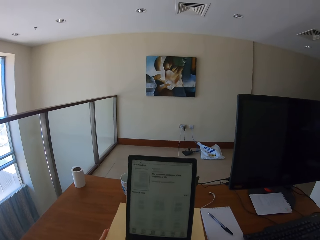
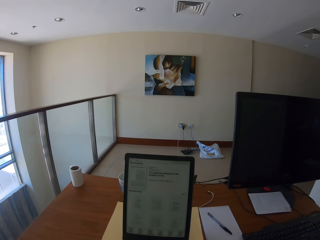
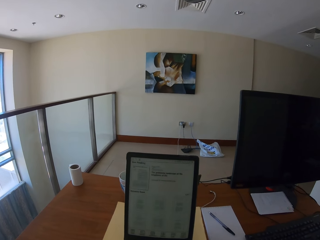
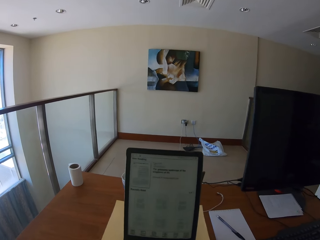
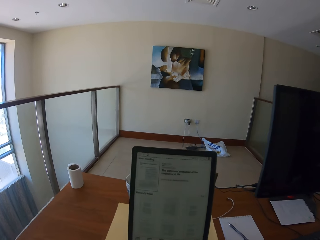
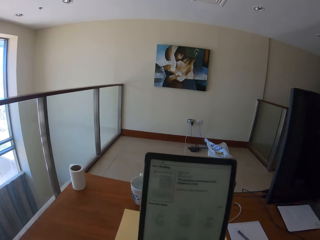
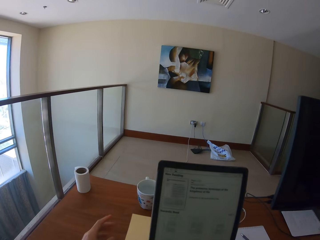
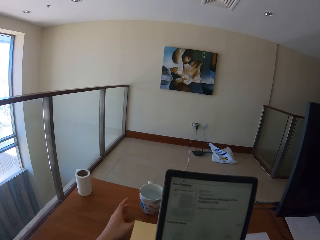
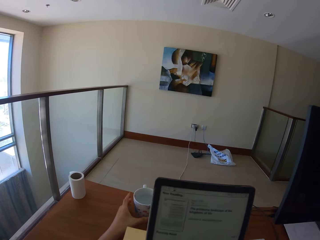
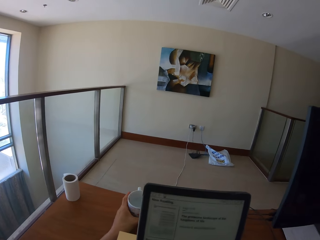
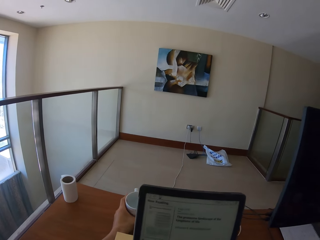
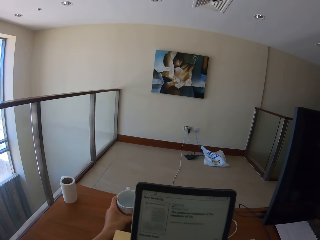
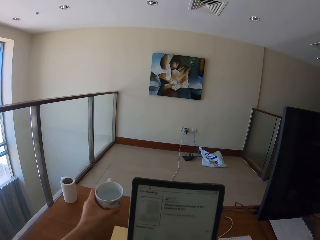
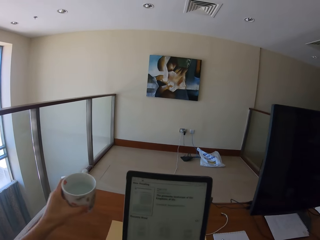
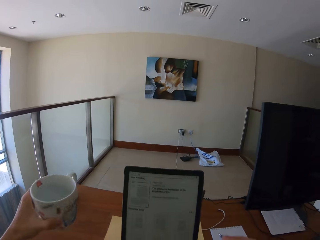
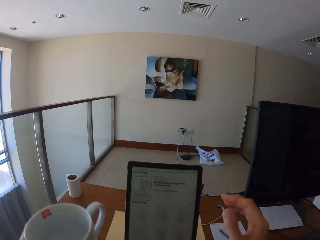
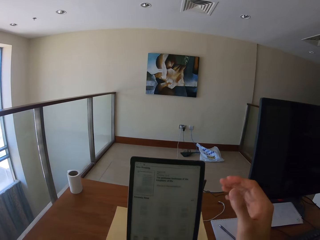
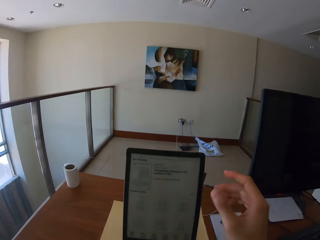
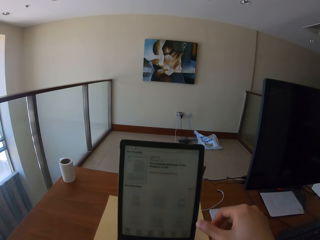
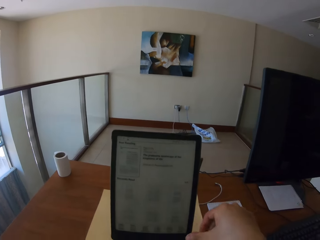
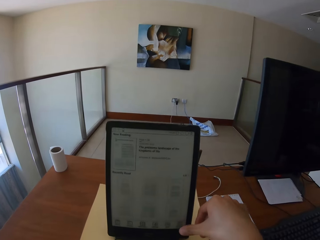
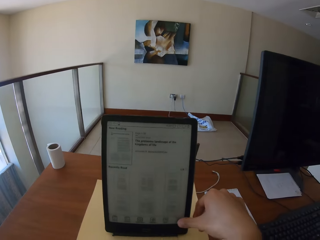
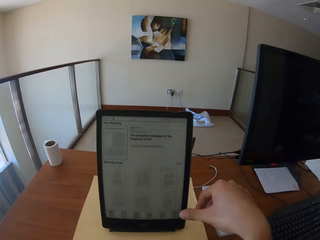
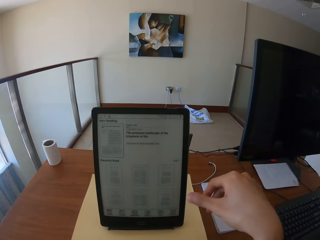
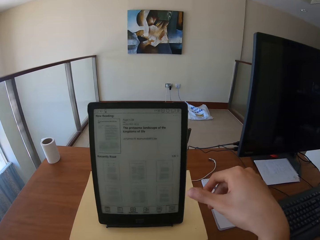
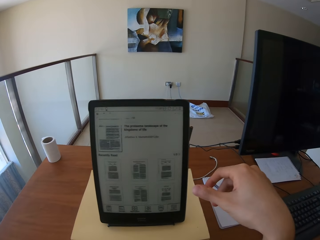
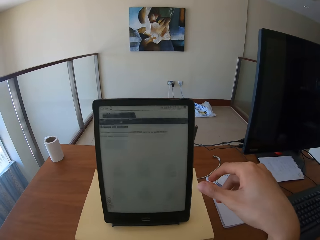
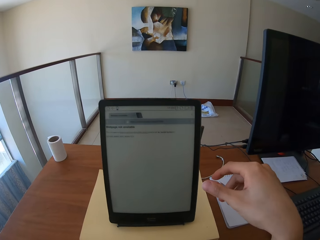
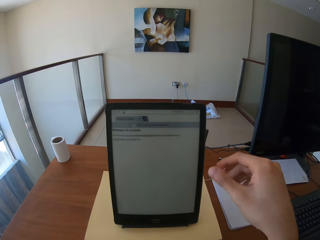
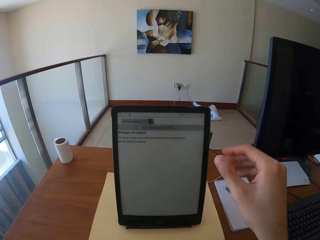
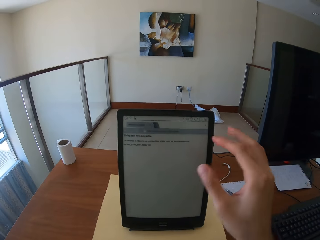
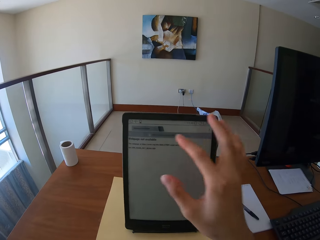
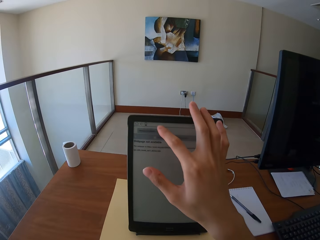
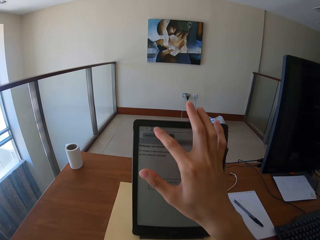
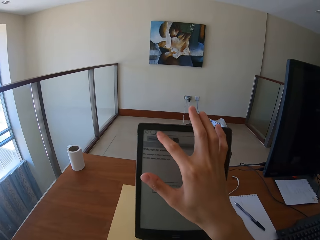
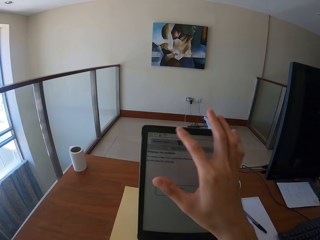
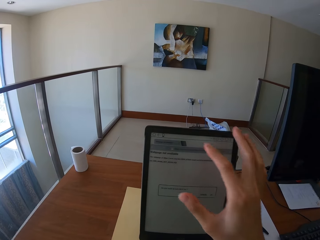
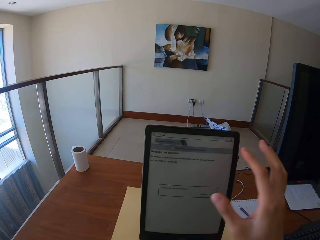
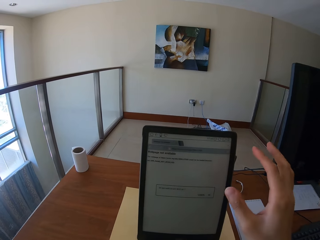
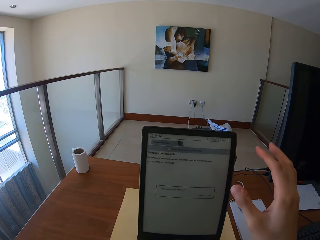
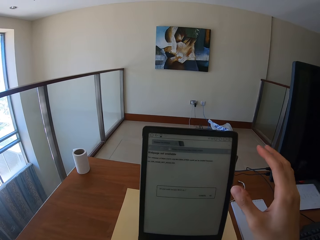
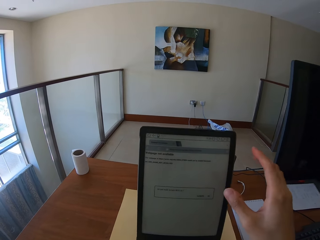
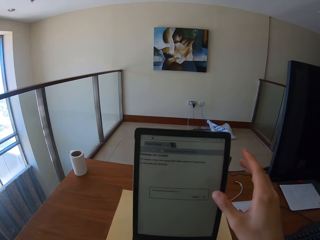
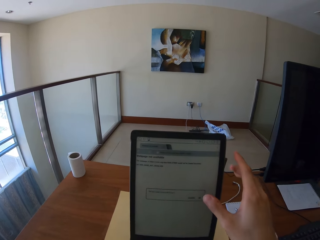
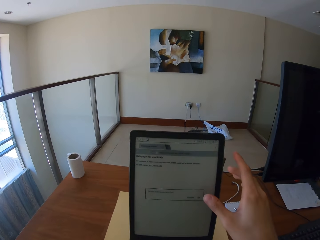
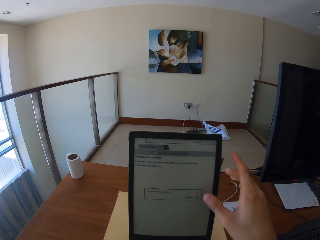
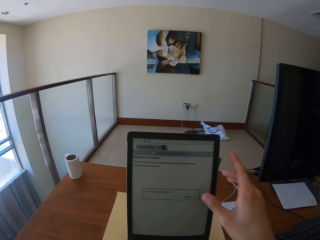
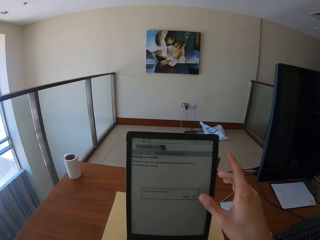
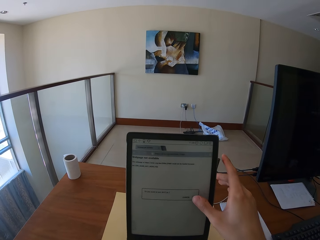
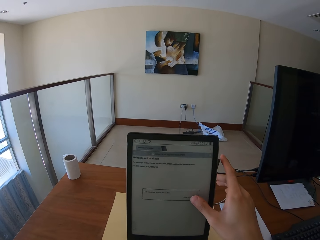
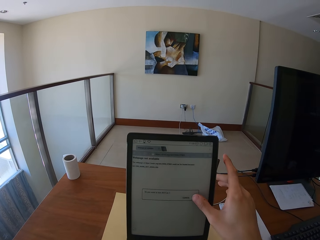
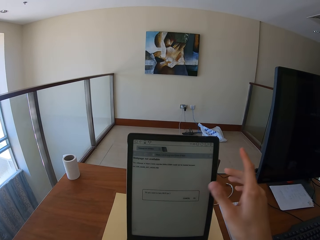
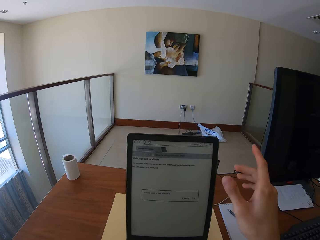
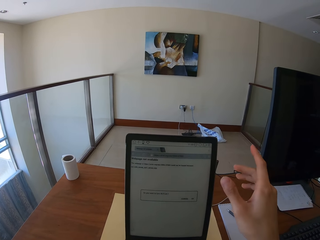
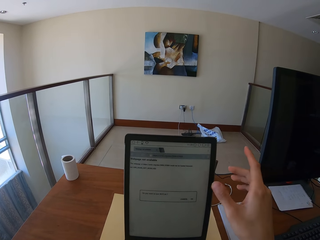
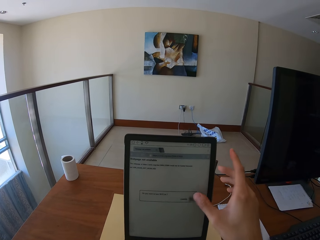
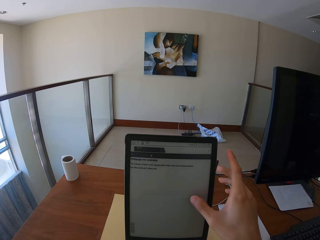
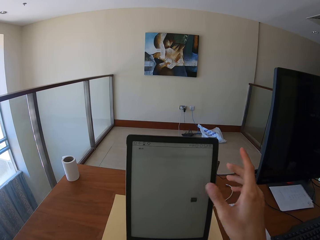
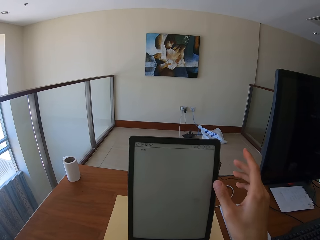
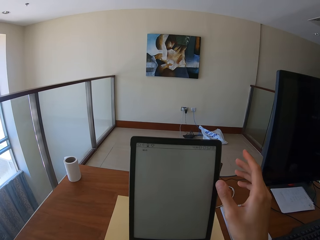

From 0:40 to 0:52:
The camera wearer moves the tablet. They pick up the cup and drink the tea. They scroll the tablet, control the tablet, and press the button on the screen.

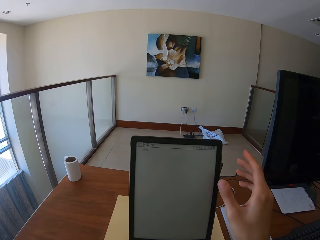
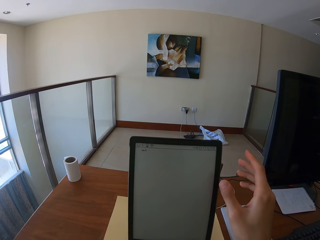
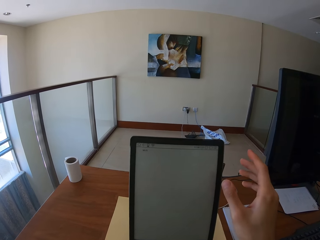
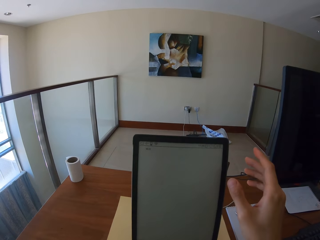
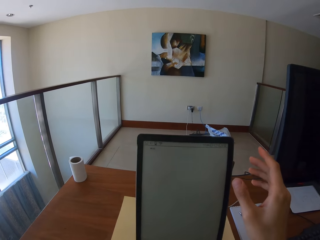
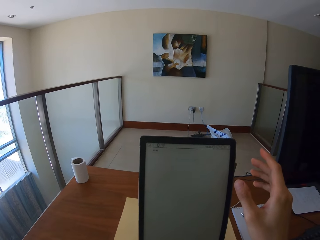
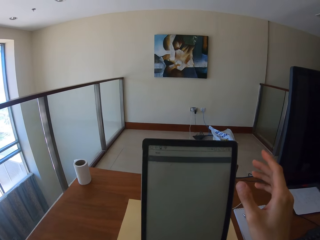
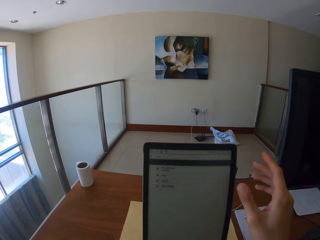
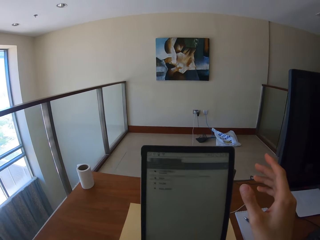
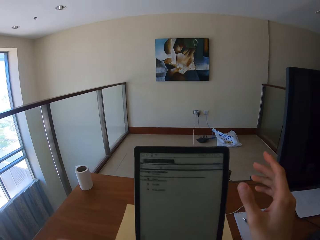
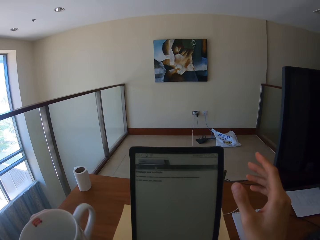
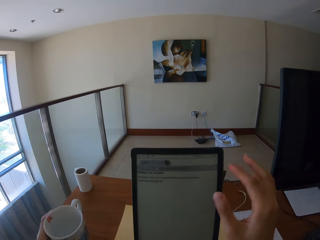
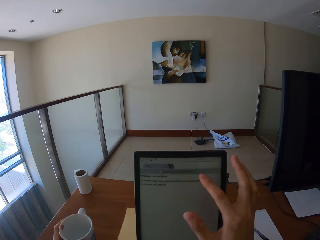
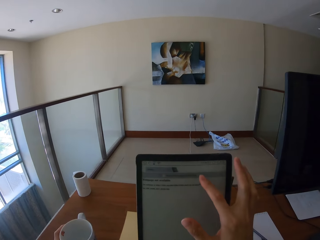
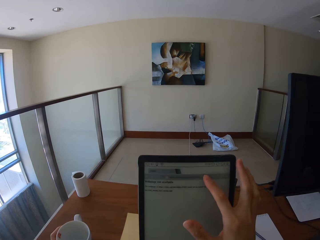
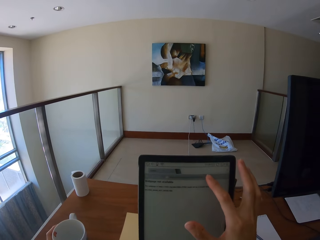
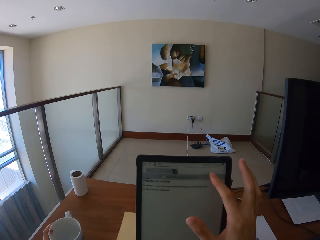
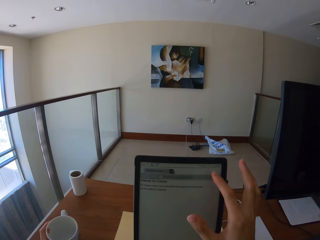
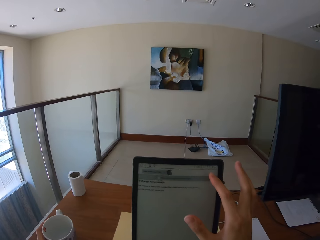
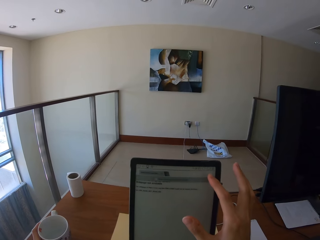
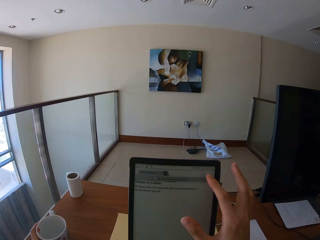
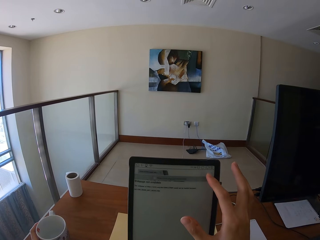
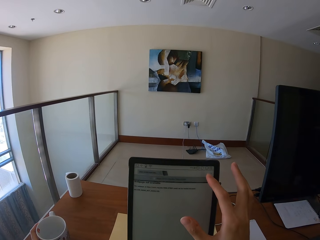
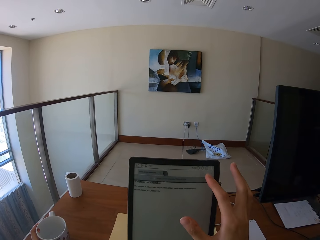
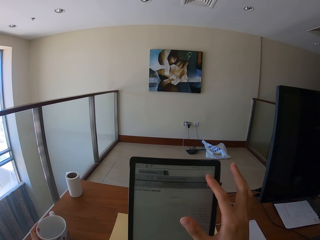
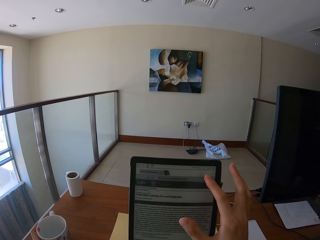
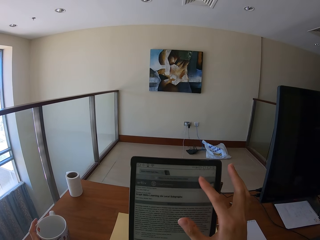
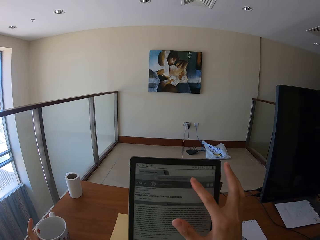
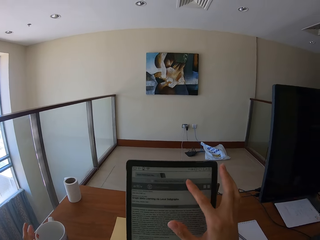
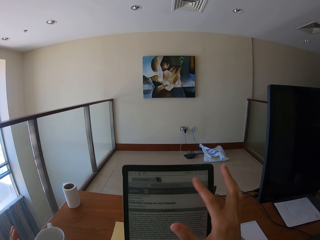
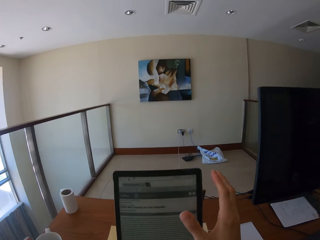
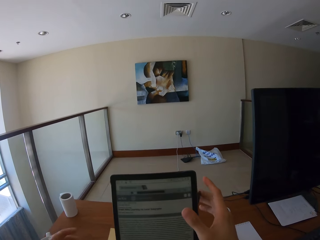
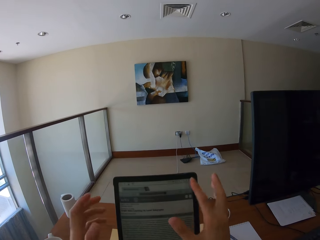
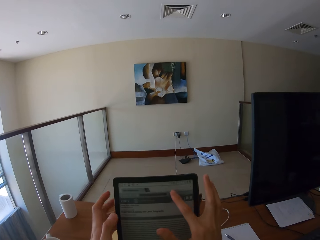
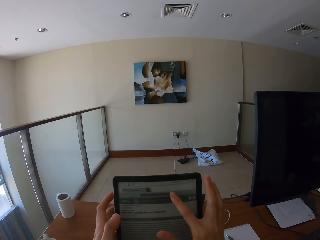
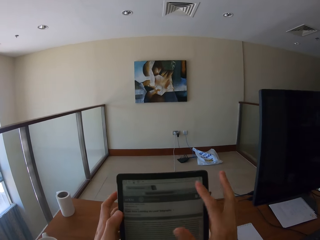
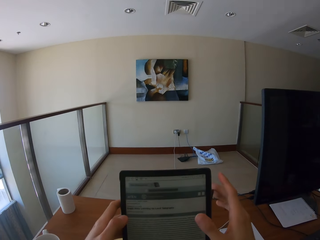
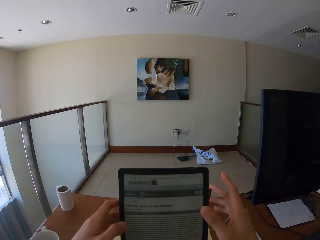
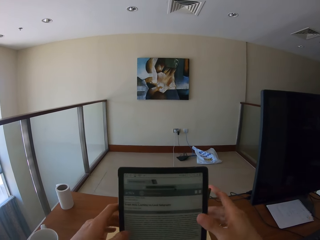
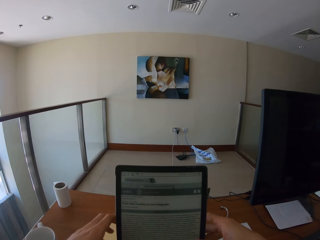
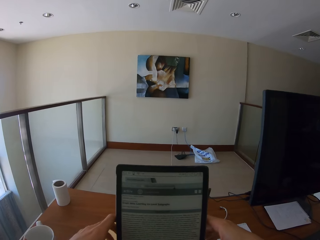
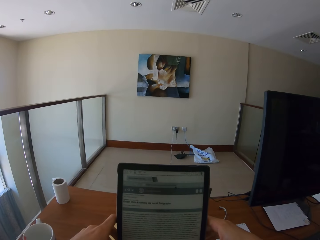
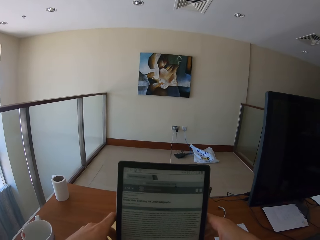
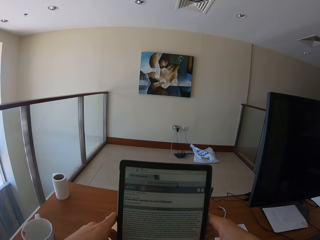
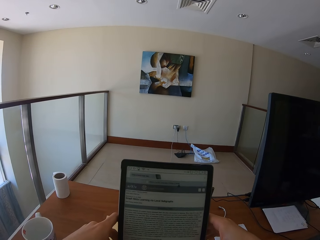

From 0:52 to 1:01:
The camera wearer puts the cup on the table. They touch the screen, hold the table, and scroll the tablet.
